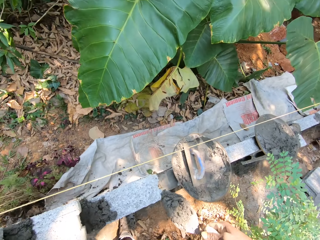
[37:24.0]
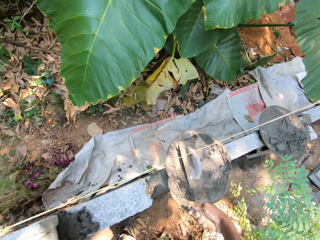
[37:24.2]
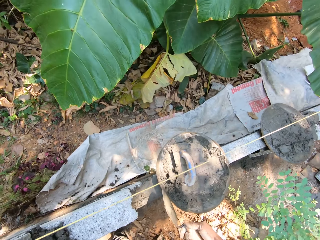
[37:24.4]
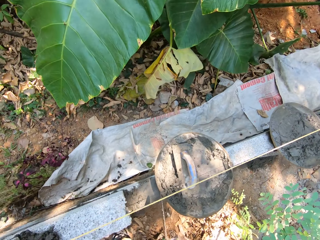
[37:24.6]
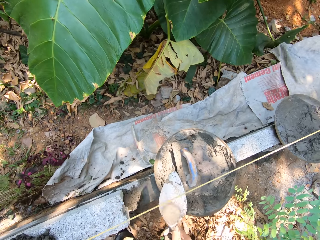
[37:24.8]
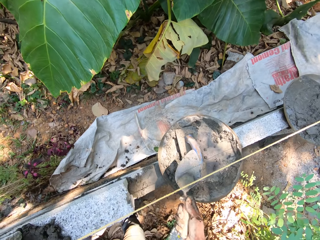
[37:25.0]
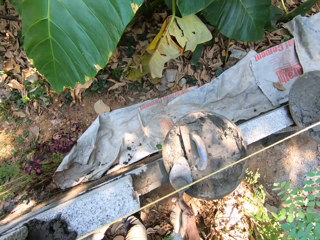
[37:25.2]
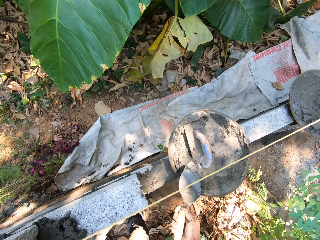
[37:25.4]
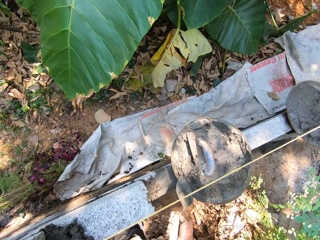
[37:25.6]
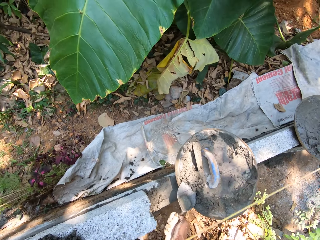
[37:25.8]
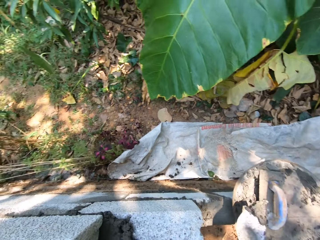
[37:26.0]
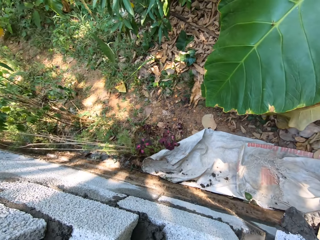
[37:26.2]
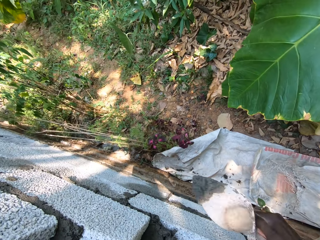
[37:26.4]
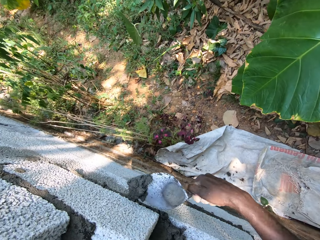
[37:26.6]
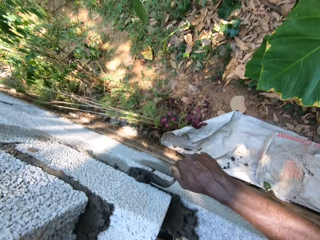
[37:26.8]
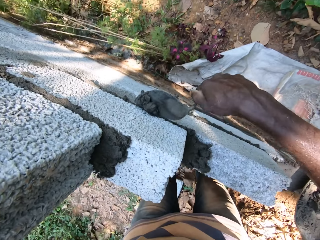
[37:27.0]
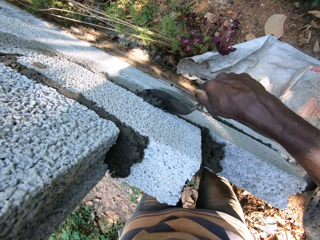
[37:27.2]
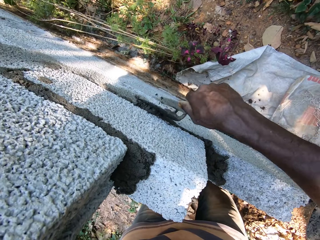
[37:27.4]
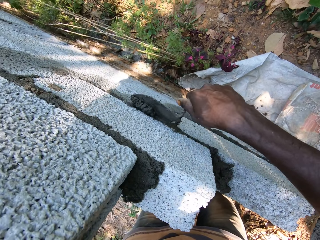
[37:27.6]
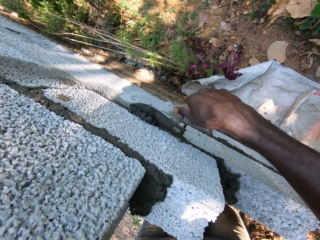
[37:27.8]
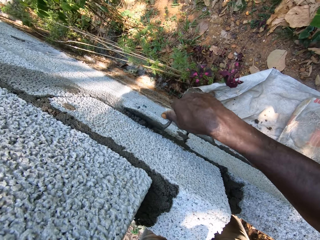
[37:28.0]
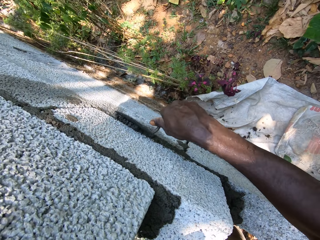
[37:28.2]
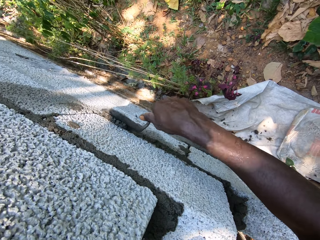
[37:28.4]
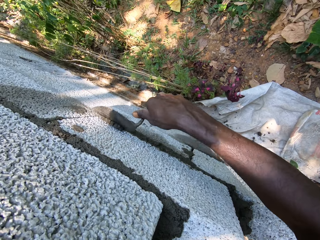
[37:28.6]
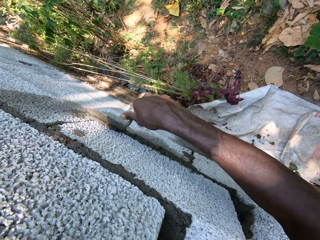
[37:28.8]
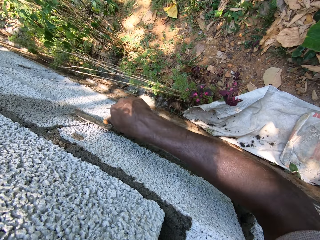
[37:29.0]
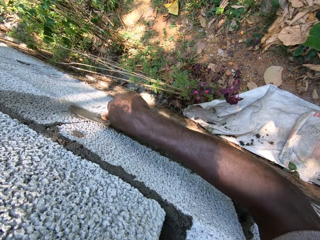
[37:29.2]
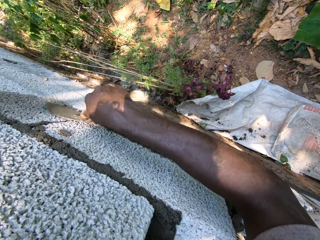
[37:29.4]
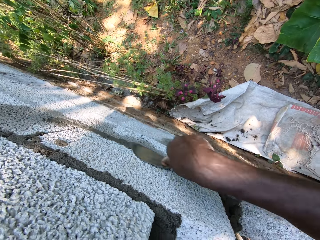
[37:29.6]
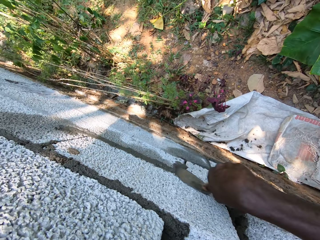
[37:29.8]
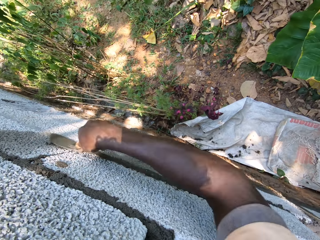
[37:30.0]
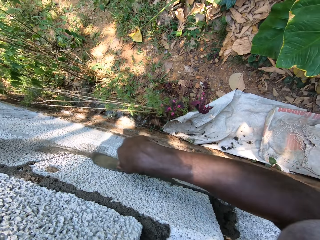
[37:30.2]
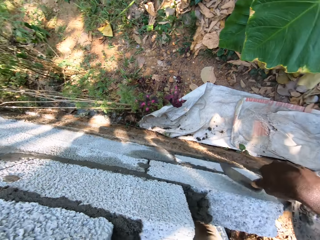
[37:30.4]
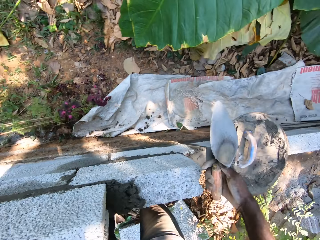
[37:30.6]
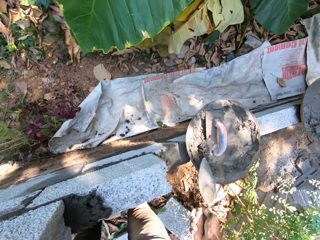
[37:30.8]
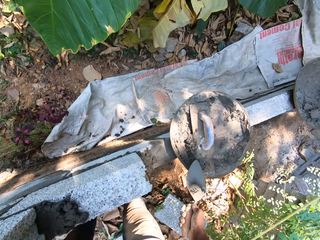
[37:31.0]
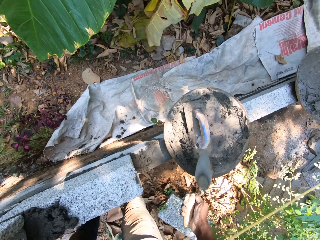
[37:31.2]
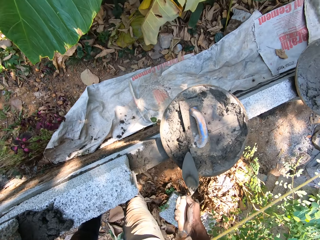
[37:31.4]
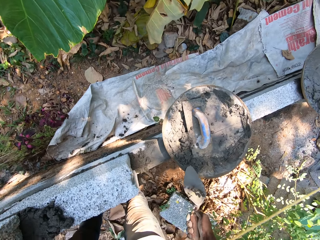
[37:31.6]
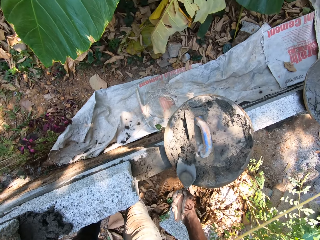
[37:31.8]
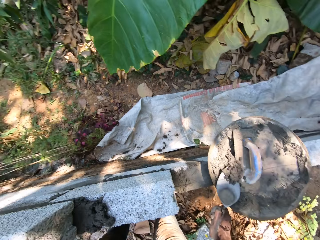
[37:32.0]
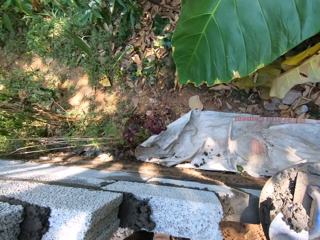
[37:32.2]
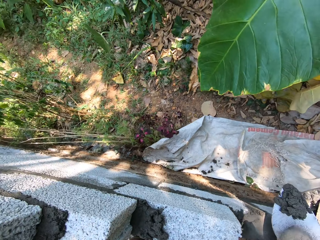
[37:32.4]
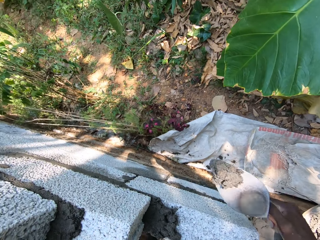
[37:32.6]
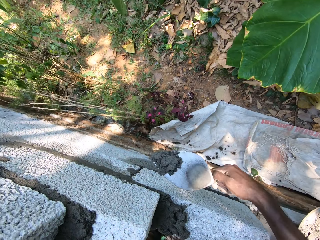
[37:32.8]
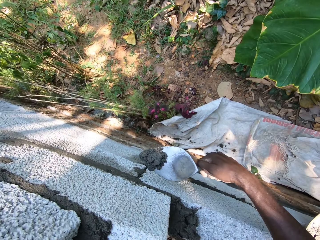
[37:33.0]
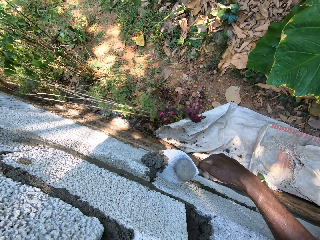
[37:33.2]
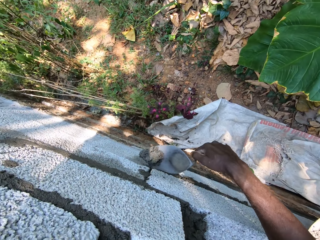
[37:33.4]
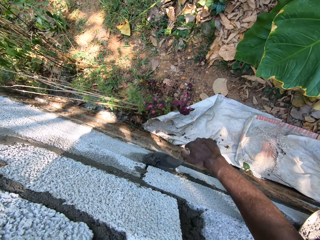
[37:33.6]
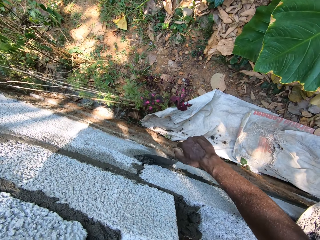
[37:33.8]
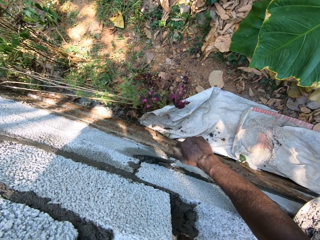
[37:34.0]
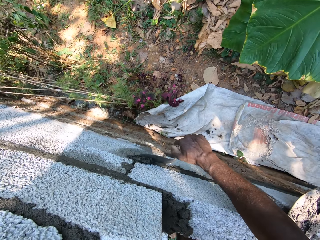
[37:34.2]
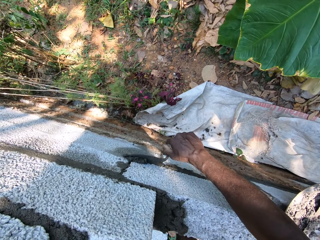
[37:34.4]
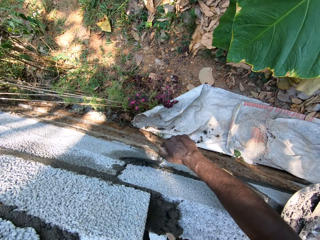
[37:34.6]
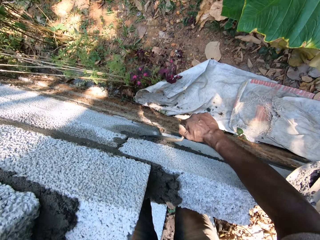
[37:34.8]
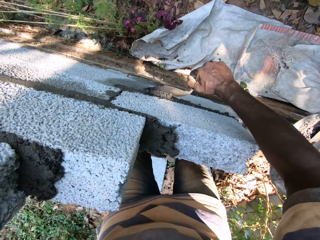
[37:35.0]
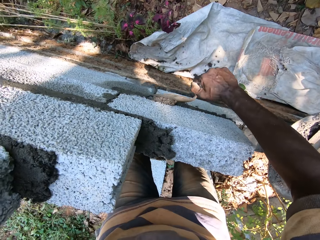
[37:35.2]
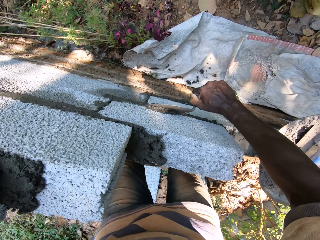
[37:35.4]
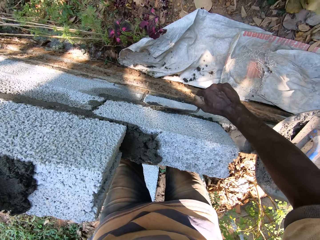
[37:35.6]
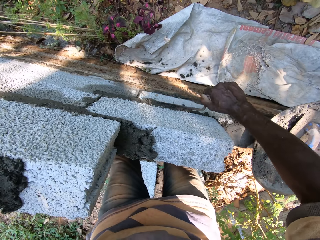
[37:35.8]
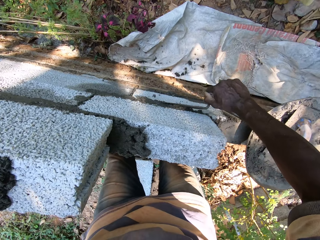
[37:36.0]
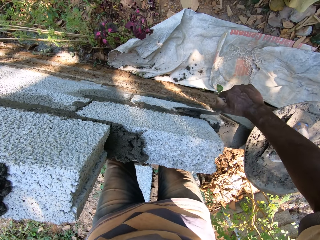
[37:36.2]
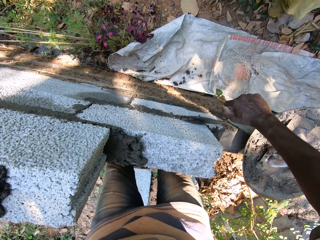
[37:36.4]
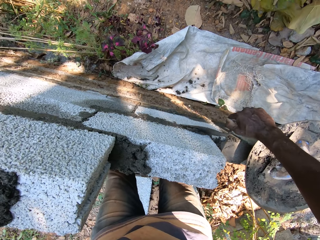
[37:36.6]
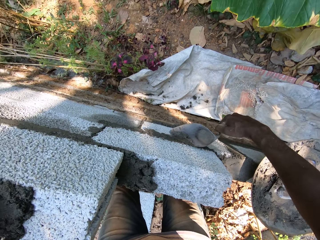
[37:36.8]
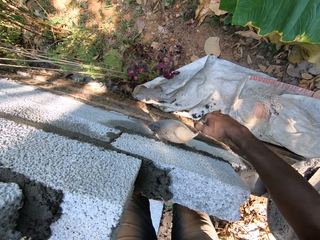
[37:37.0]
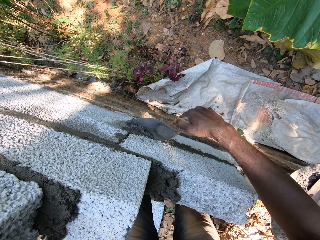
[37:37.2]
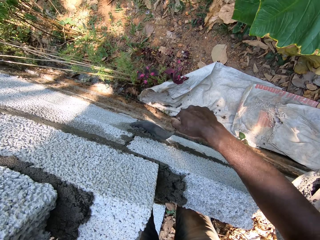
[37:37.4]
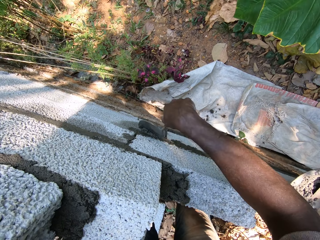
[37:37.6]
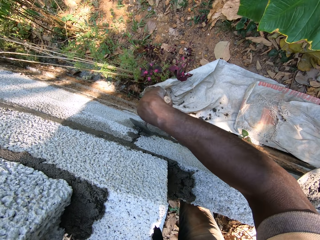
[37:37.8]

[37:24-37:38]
The camera wearer pours the mortar into the head pan on the brick with the brick trowel in his right hand. He packs the mortar in the head pan with the brick trowel in his right hand. He plasters the mortar on the brick with the brick trowel in his right hand. He packs the mortar in the head pan with the brick trowel in his right hand. He plasters the mortar on the brick with the brick trowel in his right hand.

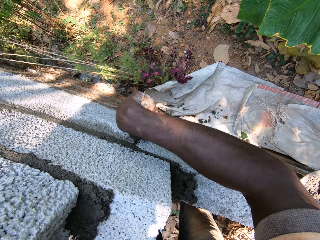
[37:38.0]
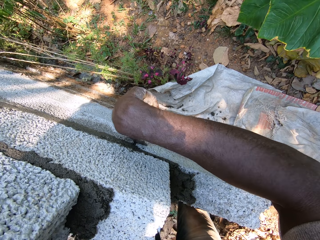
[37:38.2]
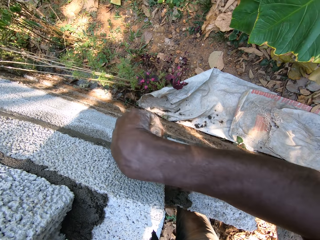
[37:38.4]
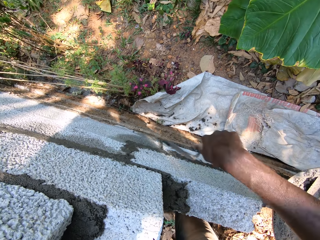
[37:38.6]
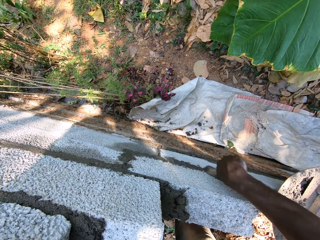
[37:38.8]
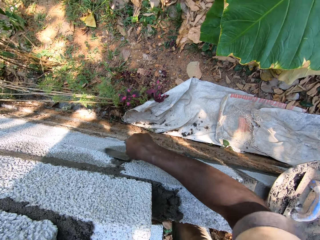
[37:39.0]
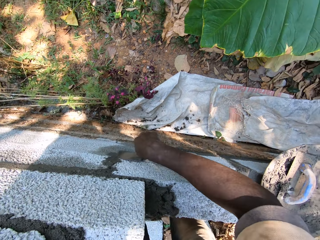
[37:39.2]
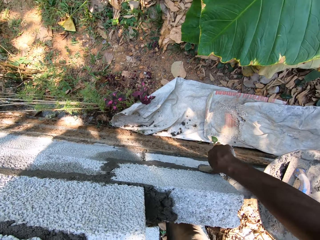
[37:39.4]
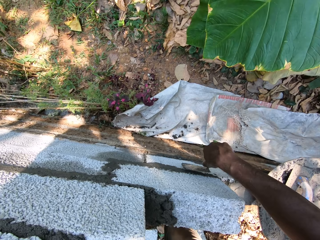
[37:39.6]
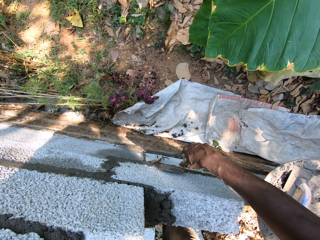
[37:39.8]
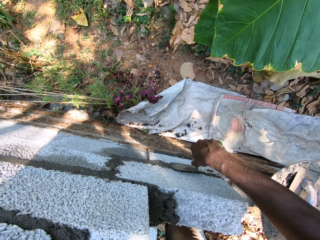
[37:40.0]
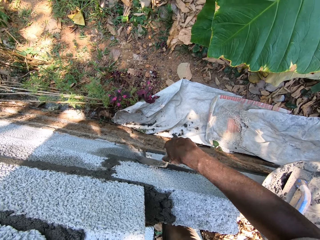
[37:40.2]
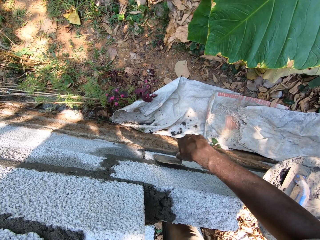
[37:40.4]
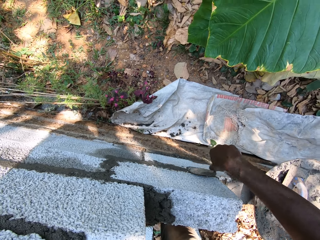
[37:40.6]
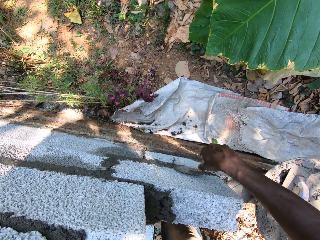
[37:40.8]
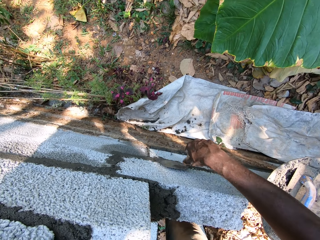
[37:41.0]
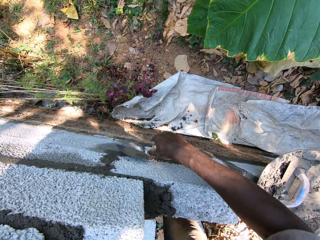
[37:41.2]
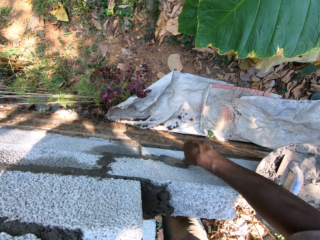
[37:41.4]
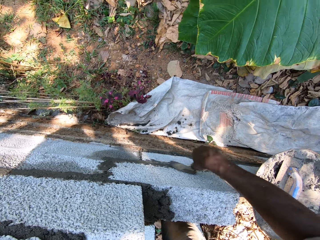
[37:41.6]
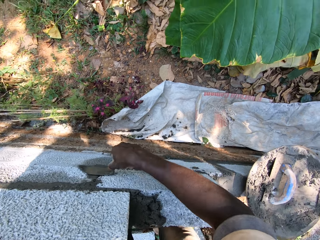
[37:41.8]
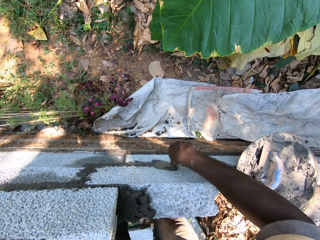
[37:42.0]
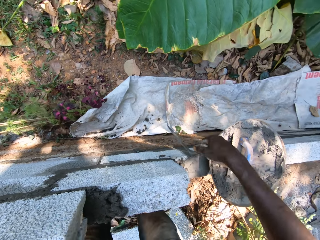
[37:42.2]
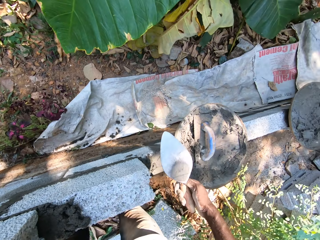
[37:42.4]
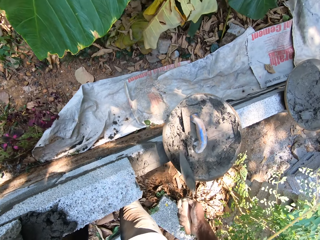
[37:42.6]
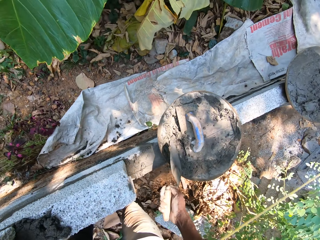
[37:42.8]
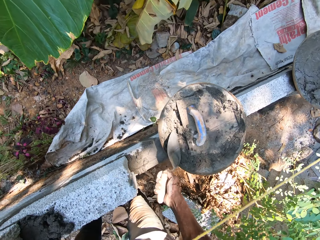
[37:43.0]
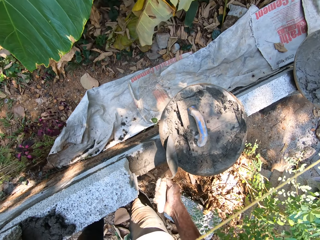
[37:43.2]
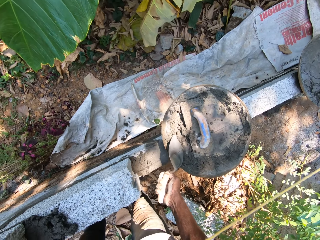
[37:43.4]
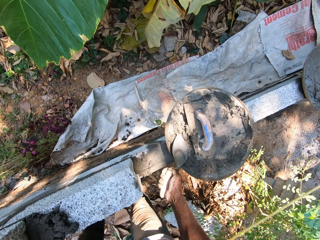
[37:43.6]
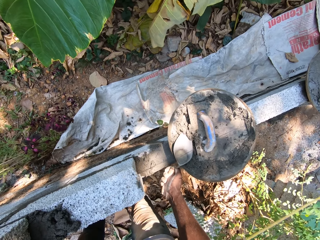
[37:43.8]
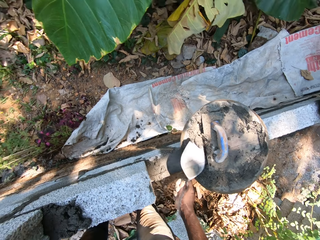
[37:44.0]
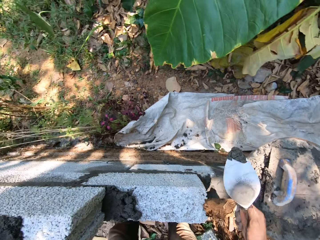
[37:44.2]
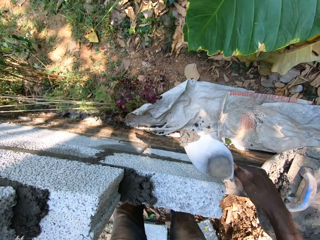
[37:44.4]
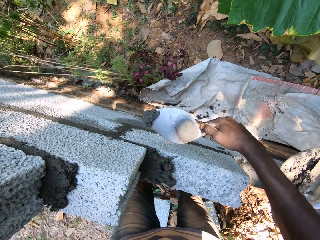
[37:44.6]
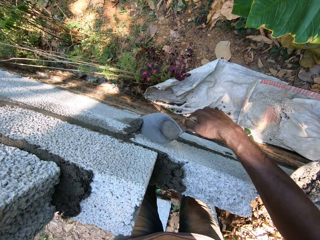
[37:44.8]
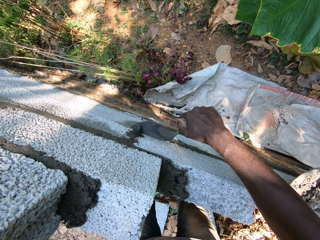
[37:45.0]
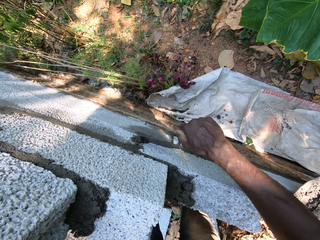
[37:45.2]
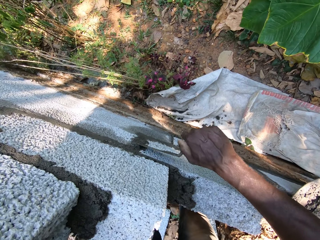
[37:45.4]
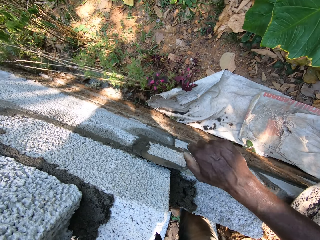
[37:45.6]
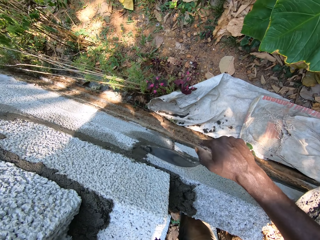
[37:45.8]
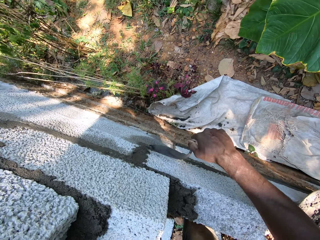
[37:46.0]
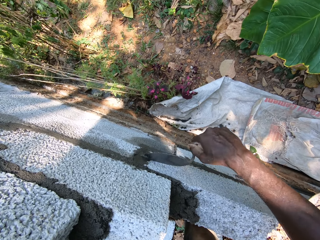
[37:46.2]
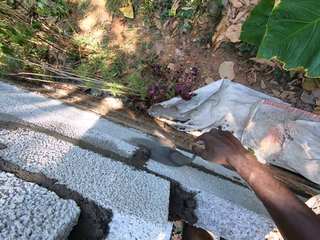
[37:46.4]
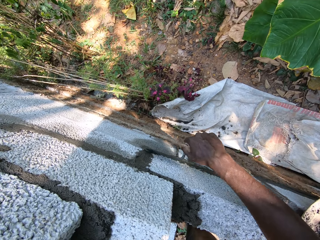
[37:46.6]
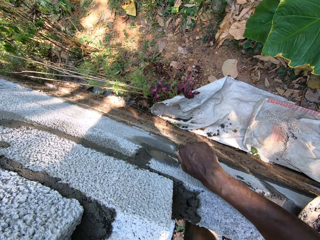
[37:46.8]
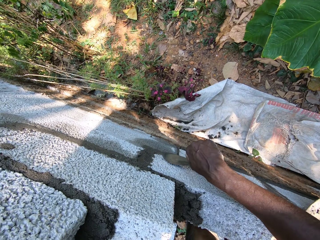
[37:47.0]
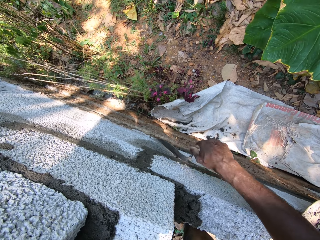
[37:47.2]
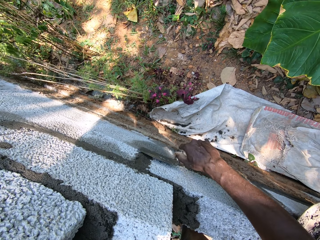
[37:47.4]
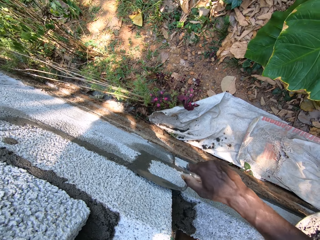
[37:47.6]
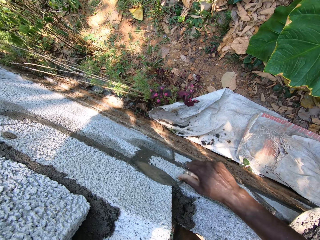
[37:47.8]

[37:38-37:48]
The camera wearer packs the mortar in the head pan with the brick trowel in his right hand. He plasters the mortar on the brick with the brick trowel in his right hand.
